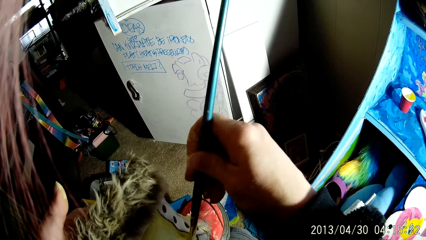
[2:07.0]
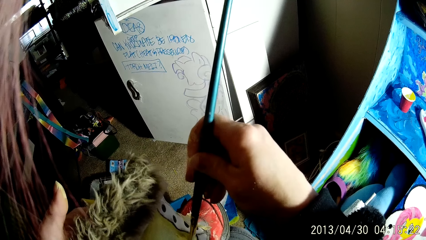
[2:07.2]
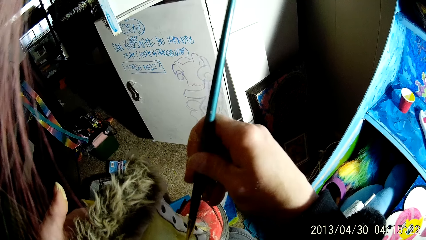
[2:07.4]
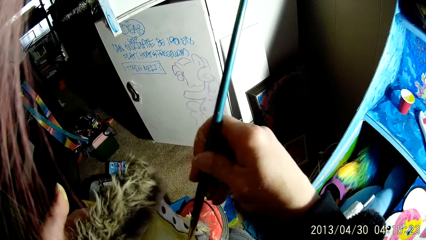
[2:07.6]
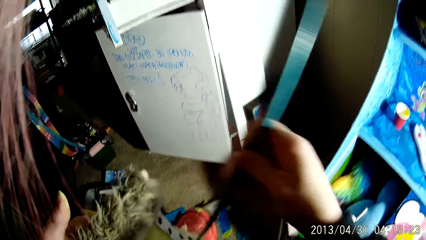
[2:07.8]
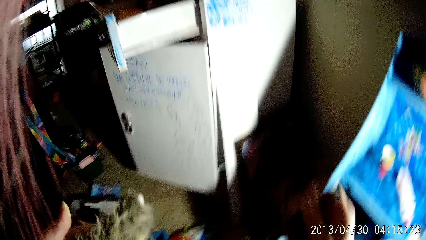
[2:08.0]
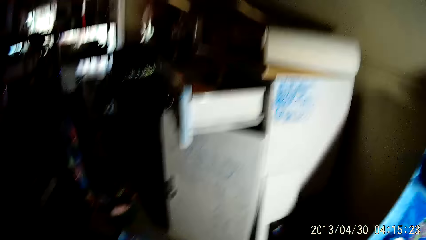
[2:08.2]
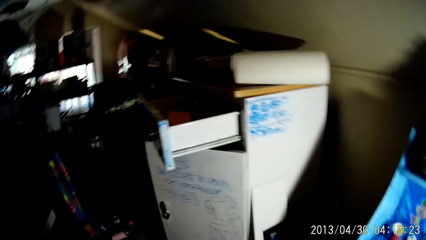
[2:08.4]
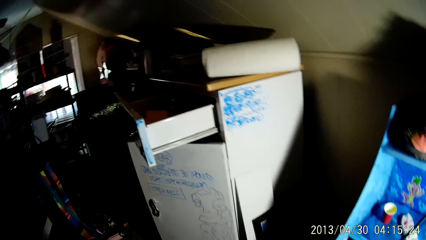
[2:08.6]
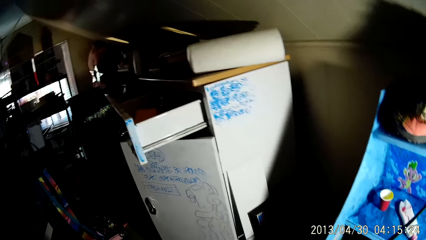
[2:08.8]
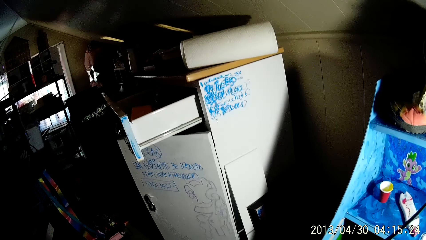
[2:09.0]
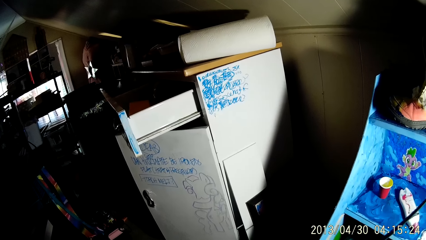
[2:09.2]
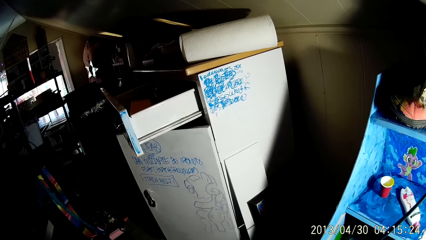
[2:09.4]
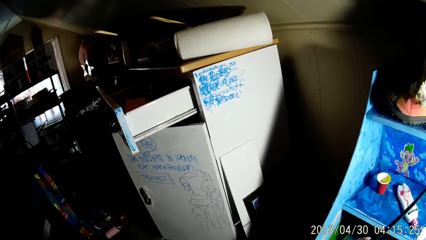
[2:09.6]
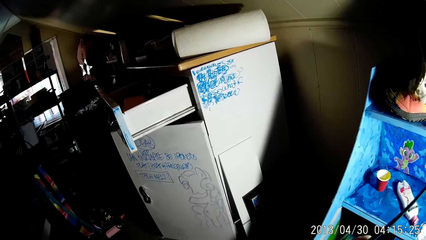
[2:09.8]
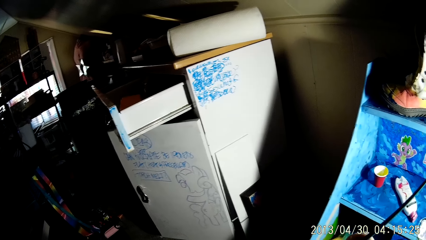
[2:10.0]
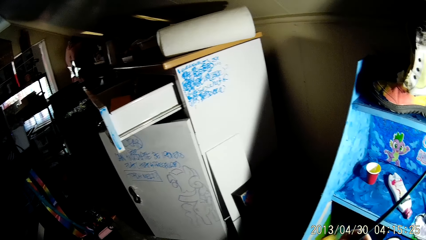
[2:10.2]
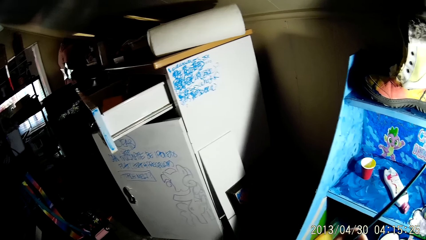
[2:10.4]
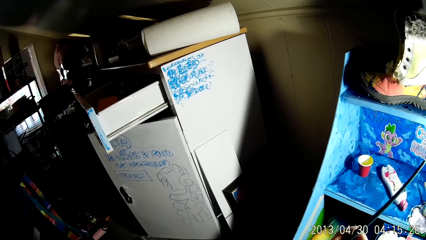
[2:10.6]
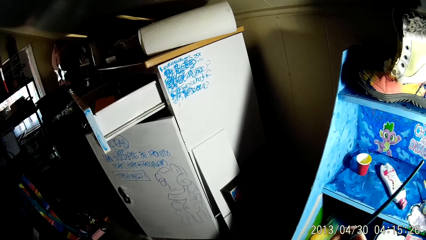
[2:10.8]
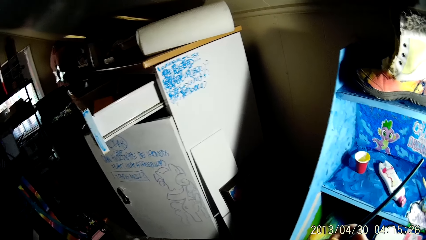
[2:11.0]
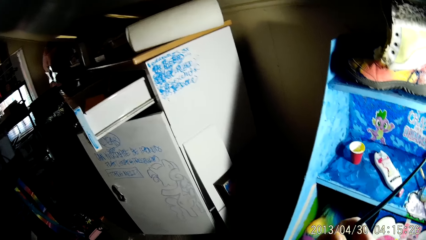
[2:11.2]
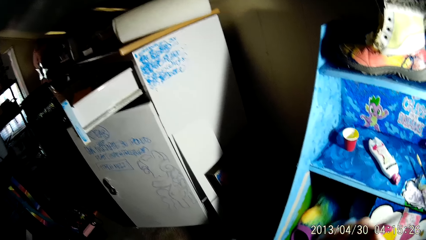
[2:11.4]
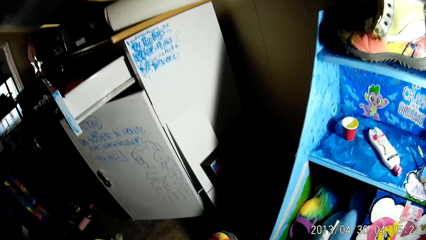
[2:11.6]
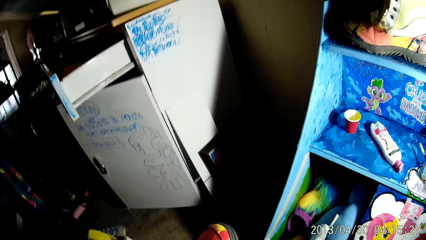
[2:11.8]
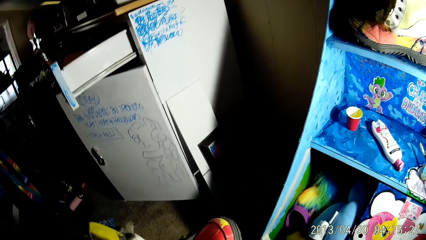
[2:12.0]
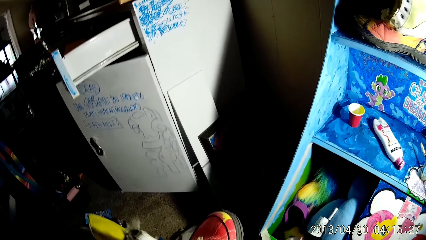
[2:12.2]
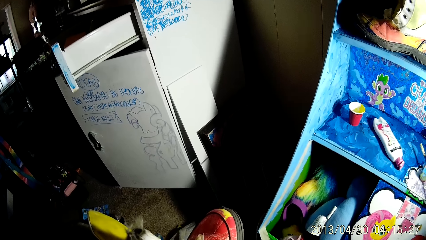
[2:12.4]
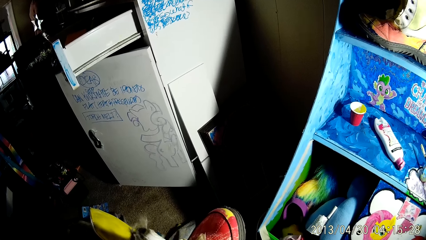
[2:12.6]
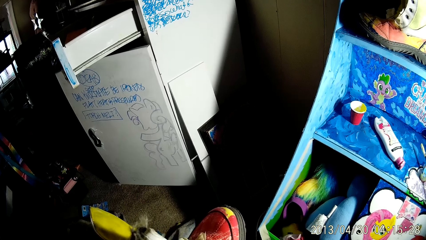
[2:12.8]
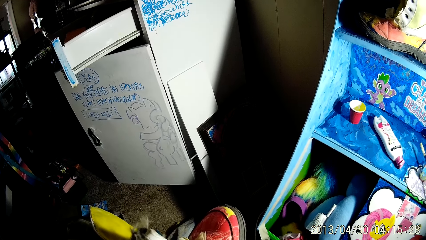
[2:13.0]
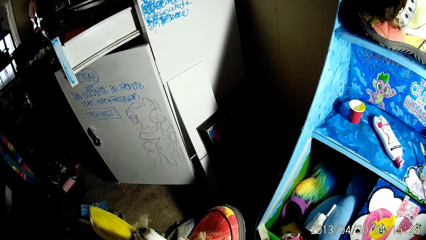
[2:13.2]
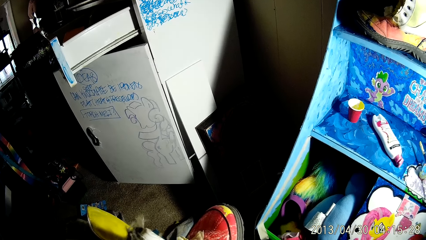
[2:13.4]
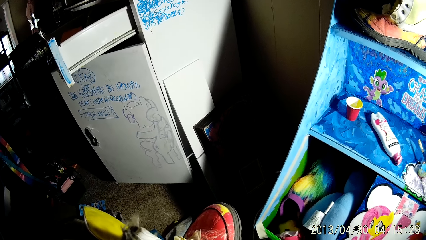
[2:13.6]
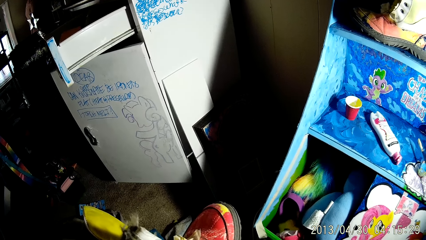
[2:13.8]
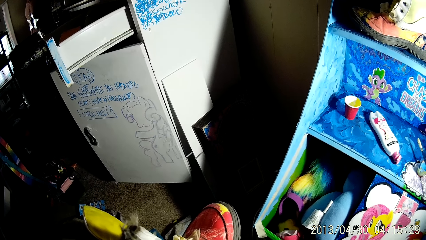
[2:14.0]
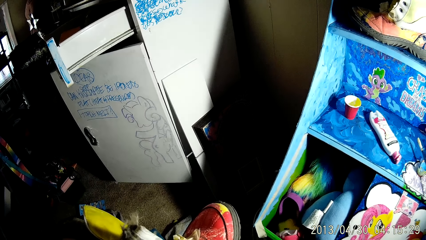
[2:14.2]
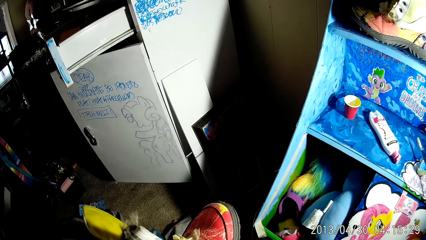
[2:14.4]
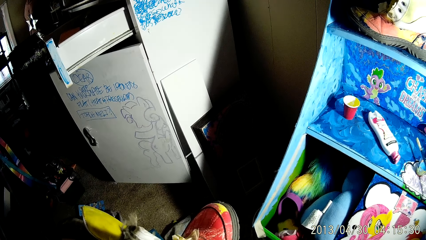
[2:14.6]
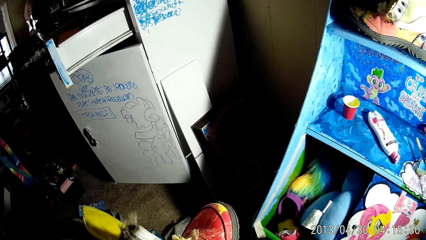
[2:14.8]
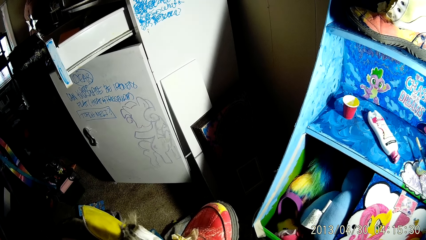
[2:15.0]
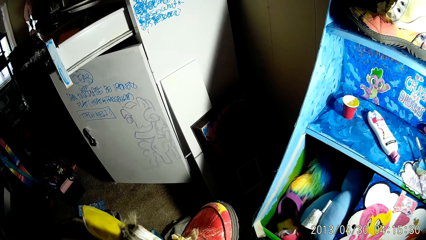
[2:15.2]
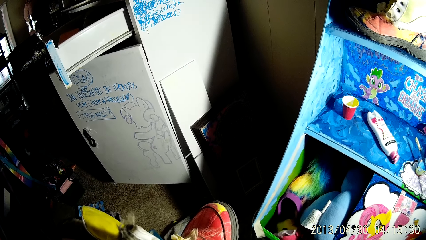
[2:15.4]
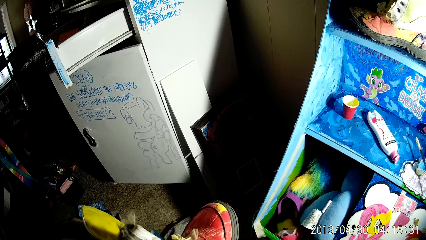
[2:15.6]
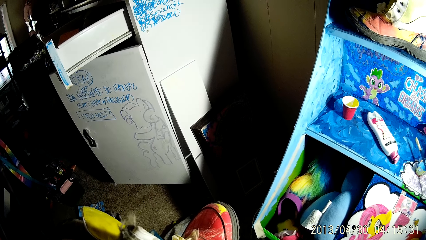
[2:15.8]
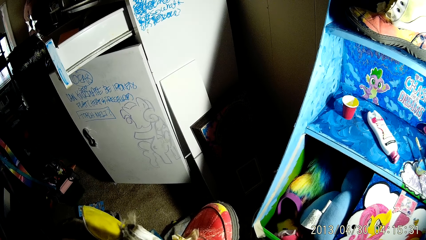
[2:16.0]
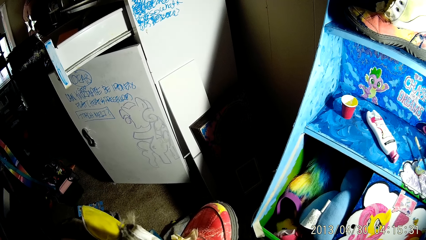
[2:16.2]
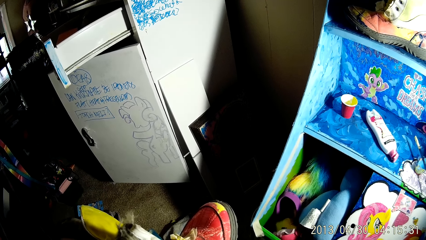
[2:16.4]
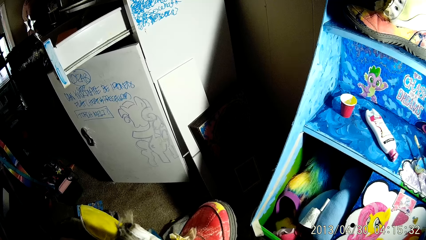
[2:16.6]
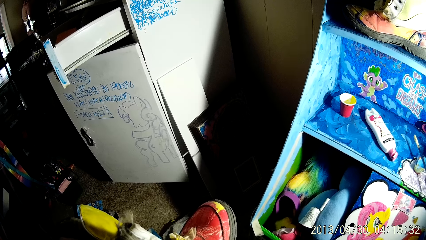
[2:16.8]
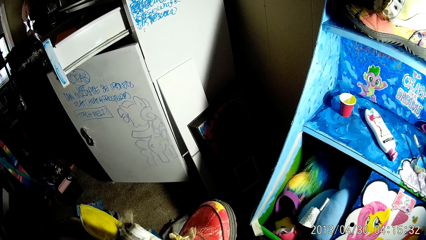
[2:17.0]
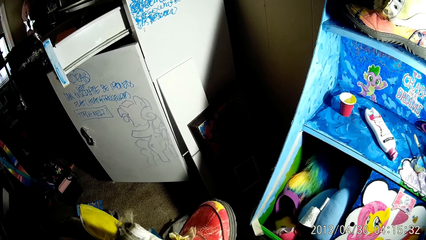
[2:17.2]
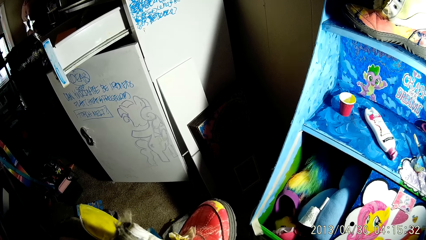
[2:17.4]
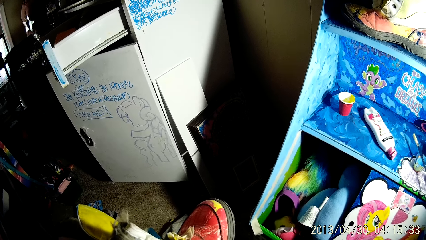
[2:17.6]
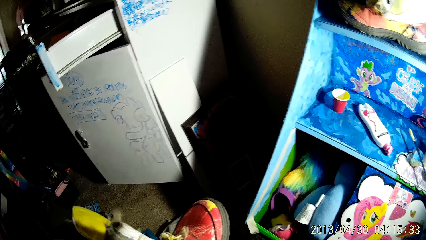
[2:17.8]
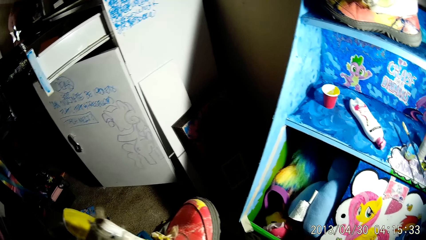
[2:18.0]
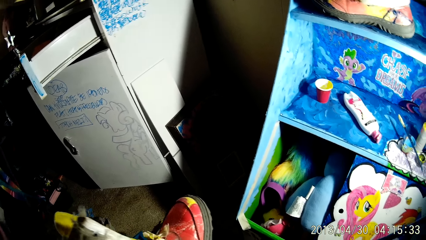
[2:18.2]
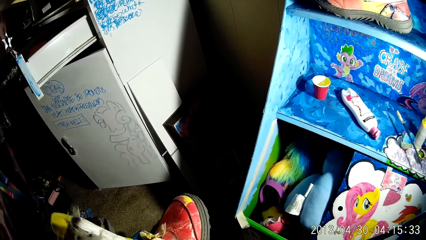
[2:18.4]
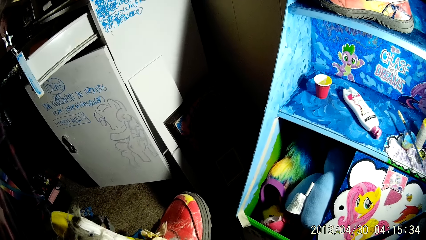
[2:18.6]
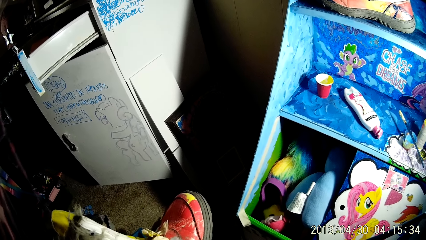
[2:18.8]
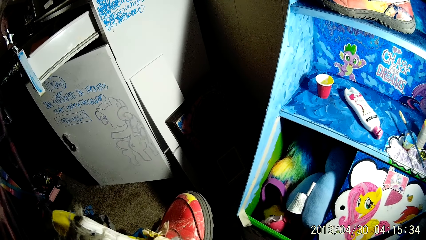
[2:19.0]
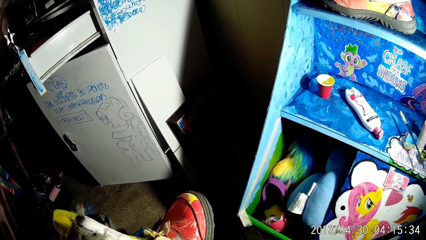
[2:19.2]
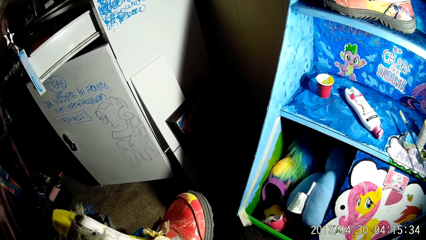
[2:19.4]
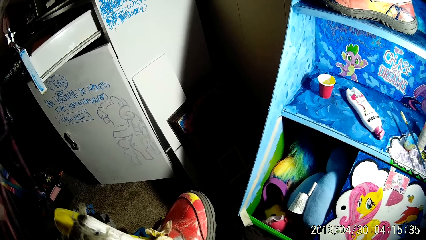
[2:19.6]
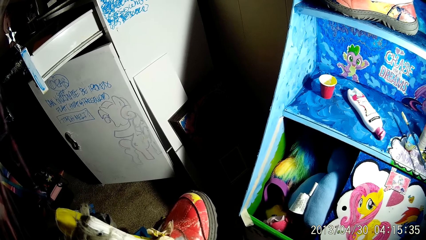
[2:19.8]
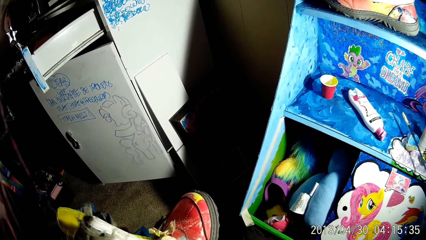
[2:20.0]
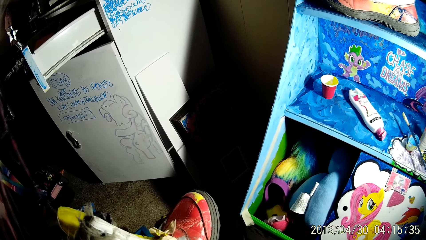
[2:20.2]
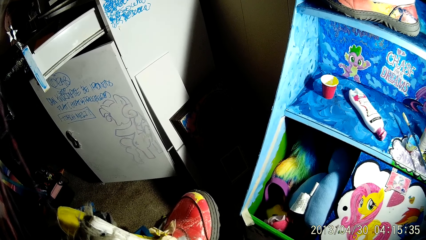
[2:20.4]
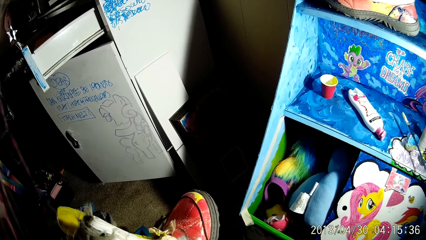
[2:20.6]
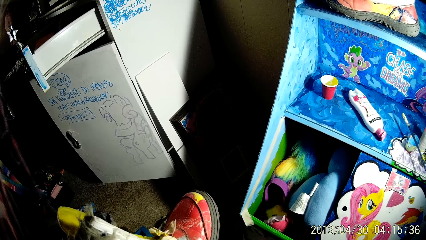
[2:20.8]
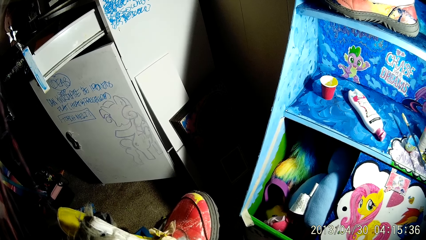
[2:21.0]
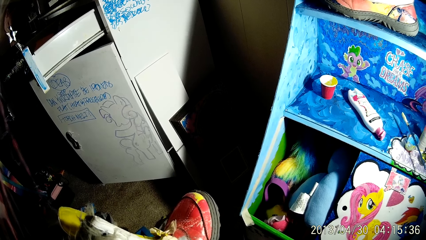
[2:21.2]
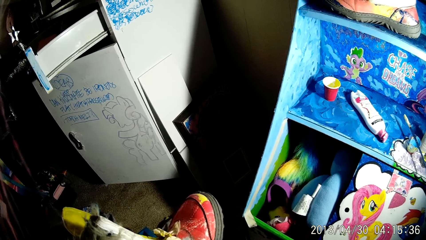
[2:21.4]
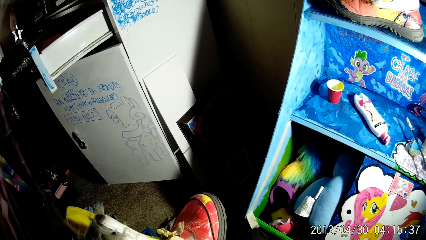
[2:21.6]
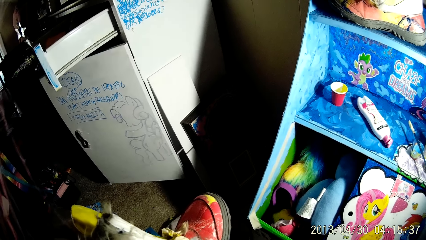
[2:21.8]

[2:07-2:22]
The camera wearer dips the paint brush in the paint. They paint the boot with the brush.
